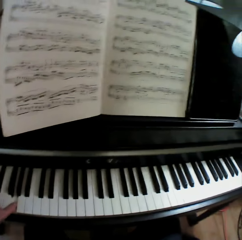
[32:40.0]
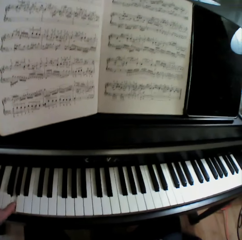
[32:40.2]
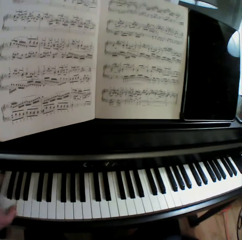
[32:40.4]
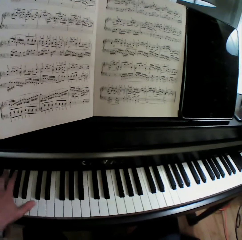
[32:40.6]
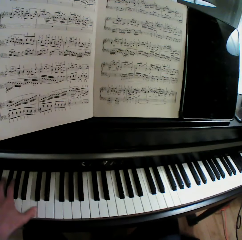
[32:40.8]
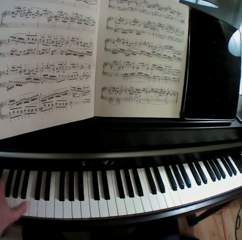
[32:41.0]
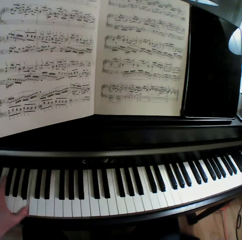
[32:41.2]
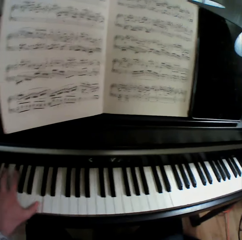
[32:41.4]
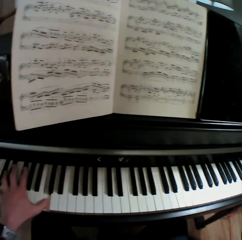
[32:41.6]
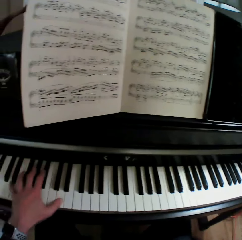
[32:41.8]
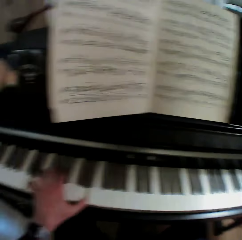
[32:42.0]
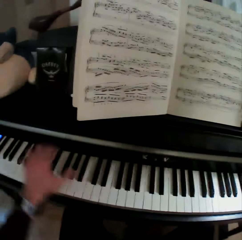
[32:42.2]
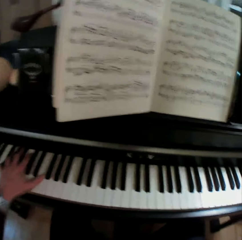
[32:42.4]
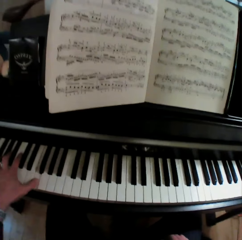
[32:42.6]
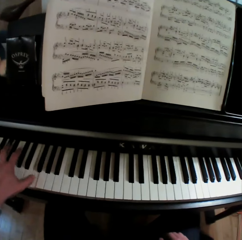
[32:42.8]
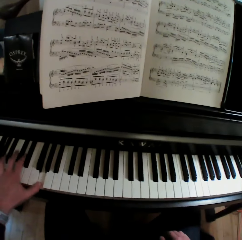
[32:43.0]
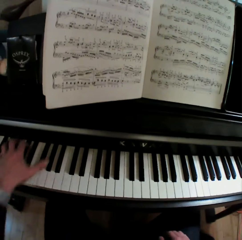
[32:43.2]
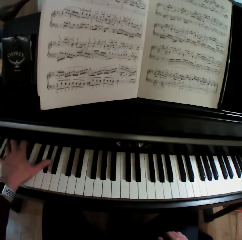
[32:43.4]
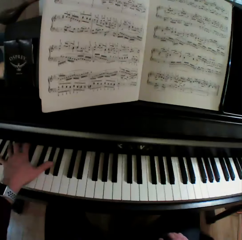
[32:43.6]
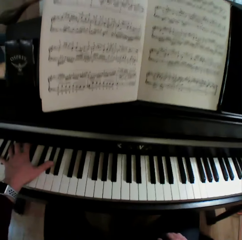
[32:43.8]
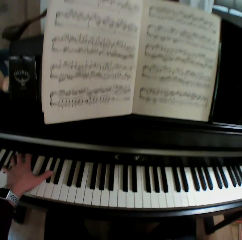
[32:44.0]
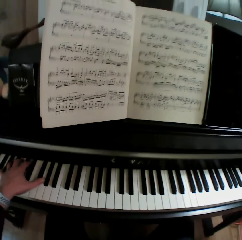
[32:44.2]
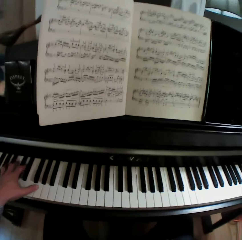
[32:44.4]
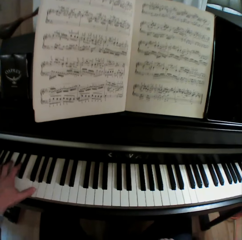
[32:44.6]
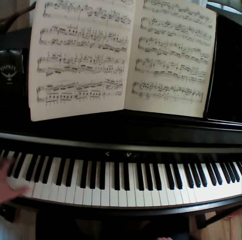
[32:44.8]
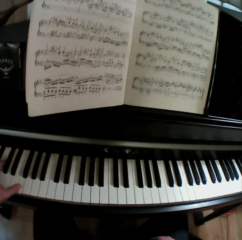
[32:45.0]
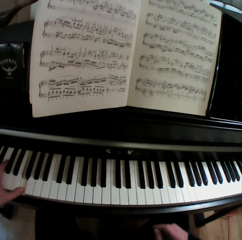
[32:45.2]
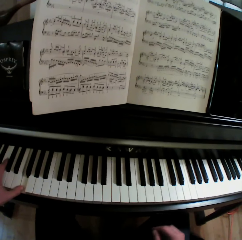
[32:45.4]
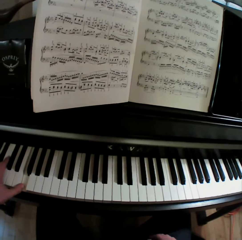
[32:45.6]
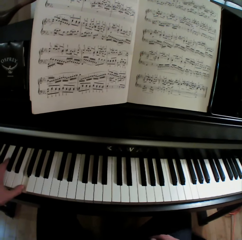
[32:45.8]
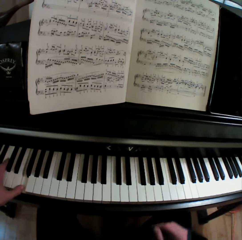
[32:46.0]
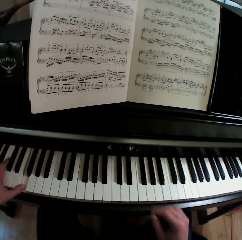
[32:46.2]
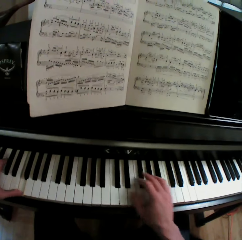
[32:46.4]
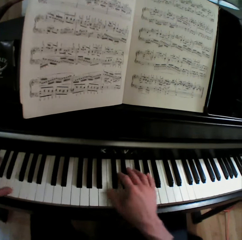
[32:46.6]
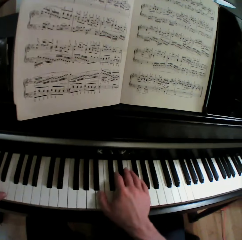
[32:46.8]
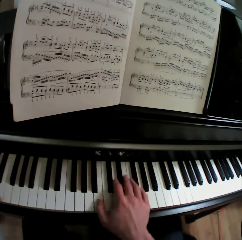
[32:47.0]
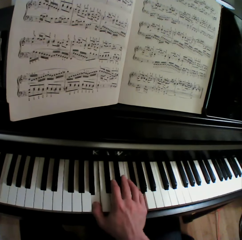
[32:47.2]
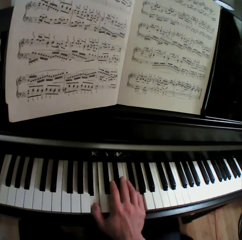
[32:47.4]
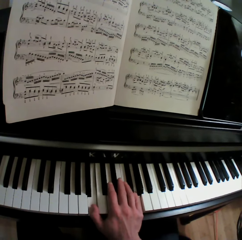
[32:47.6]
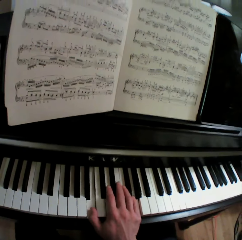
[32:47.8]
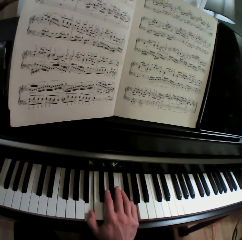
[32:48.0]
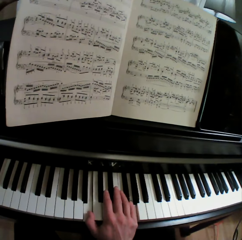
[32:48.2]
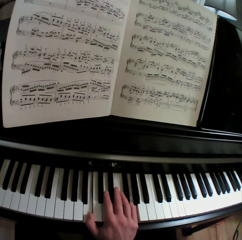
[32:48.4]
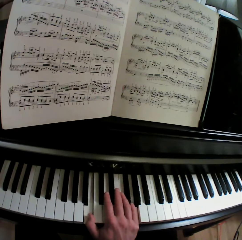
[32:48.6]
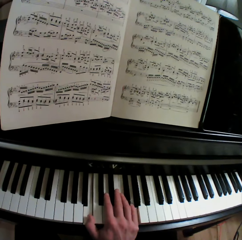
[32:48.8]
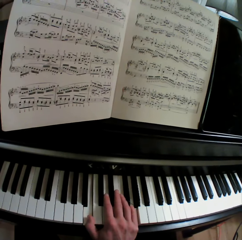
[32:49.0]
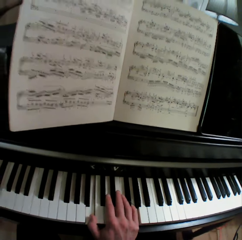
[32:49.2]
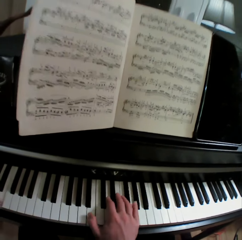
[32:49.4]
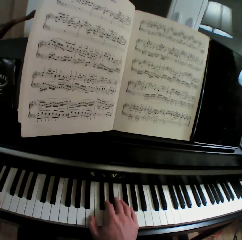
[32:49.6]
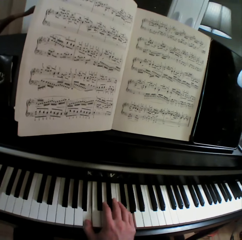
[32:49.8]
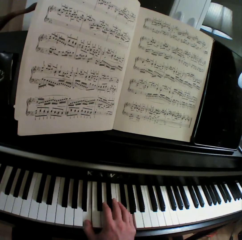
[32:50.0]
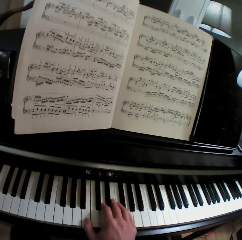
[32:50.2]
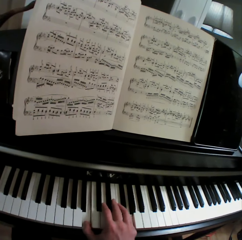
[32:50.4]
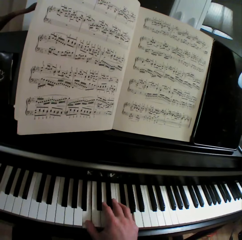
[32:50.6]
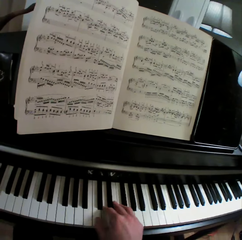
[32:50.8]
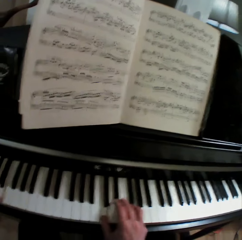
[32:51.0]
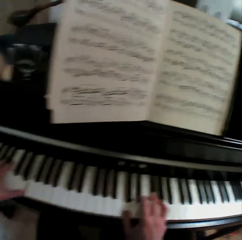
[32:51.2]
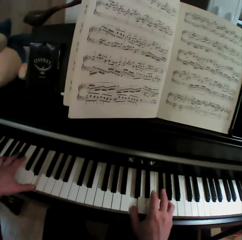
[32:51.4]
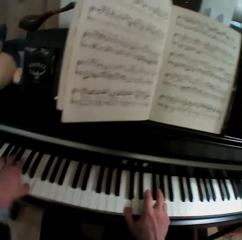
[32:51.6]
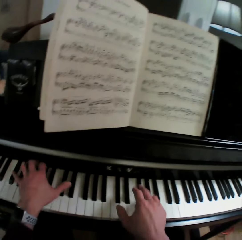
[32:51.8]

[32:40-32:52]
The camera wearer plays the keyboard with both hands.

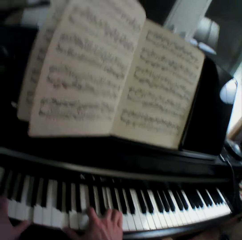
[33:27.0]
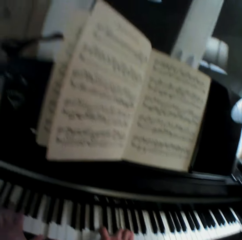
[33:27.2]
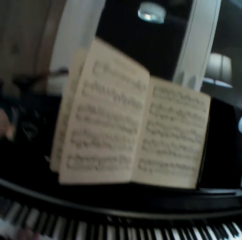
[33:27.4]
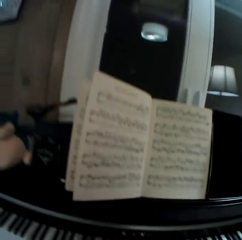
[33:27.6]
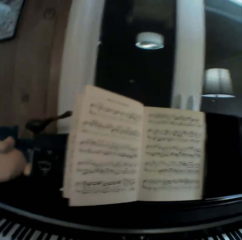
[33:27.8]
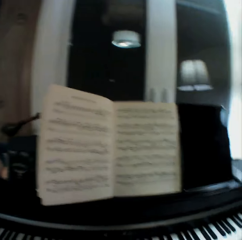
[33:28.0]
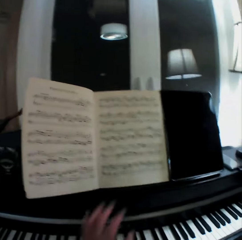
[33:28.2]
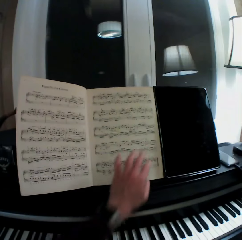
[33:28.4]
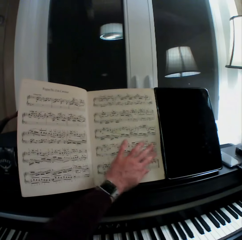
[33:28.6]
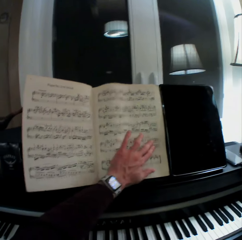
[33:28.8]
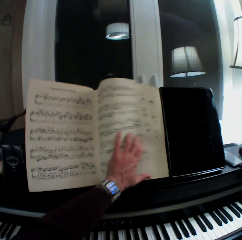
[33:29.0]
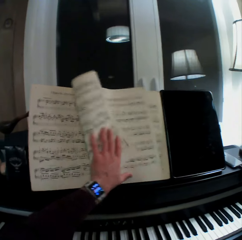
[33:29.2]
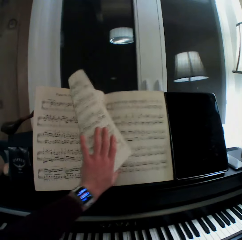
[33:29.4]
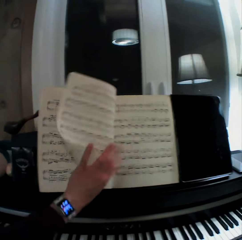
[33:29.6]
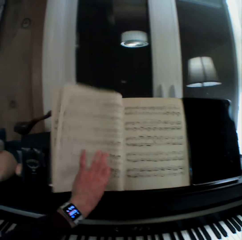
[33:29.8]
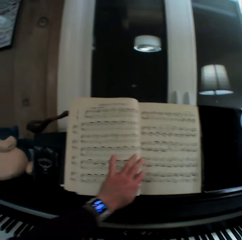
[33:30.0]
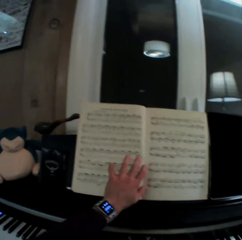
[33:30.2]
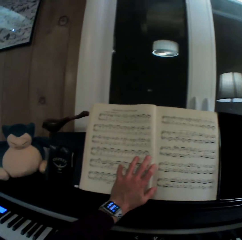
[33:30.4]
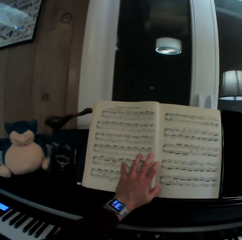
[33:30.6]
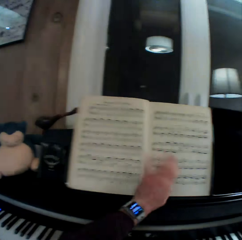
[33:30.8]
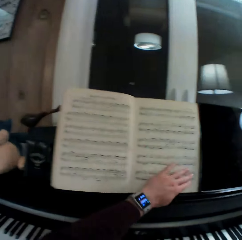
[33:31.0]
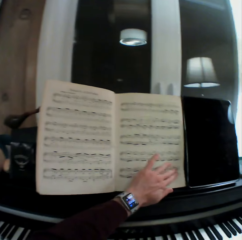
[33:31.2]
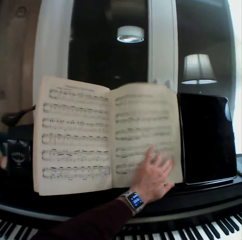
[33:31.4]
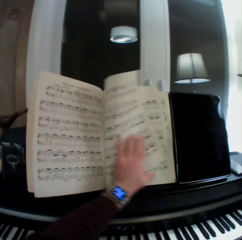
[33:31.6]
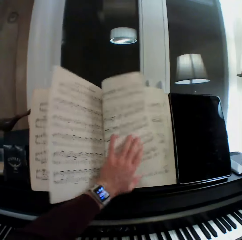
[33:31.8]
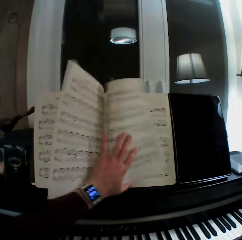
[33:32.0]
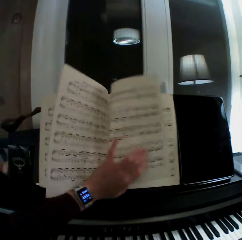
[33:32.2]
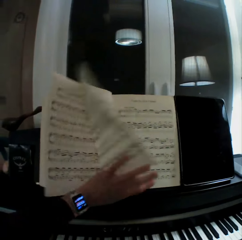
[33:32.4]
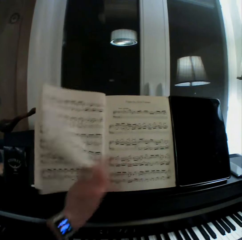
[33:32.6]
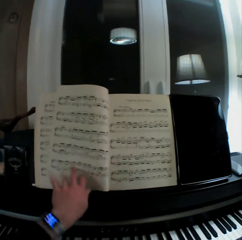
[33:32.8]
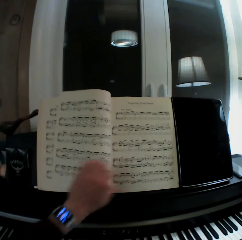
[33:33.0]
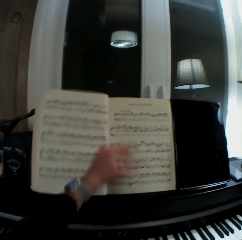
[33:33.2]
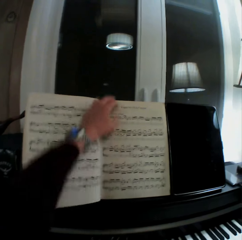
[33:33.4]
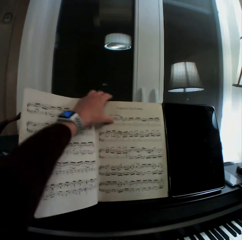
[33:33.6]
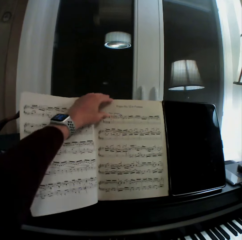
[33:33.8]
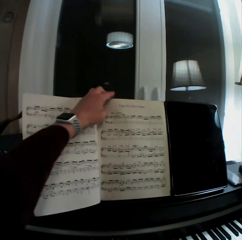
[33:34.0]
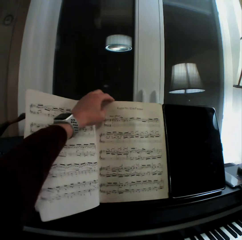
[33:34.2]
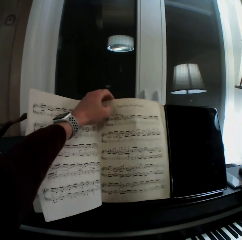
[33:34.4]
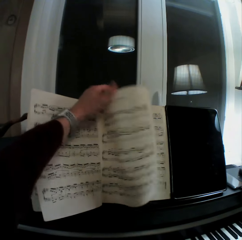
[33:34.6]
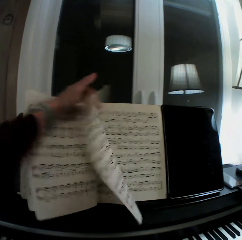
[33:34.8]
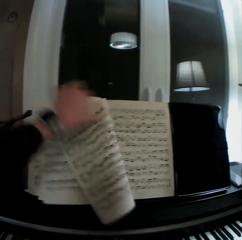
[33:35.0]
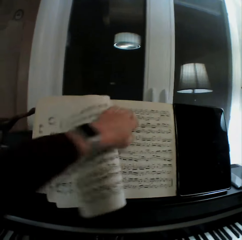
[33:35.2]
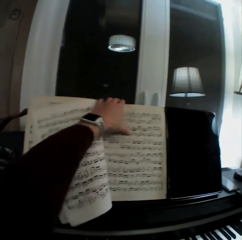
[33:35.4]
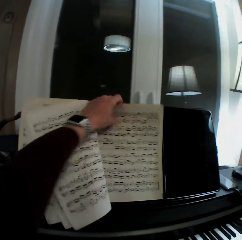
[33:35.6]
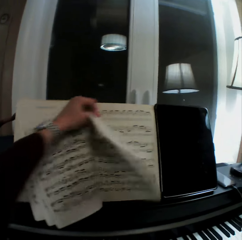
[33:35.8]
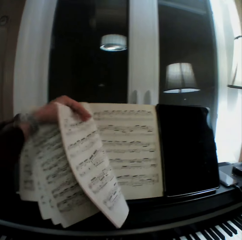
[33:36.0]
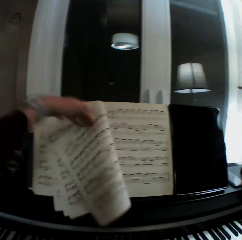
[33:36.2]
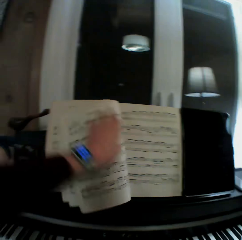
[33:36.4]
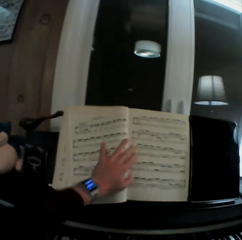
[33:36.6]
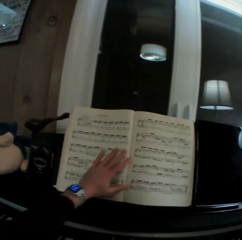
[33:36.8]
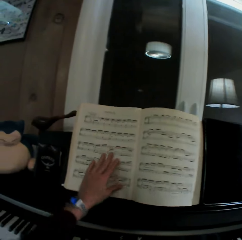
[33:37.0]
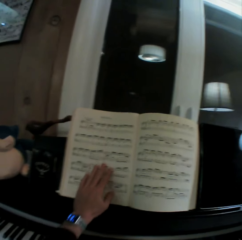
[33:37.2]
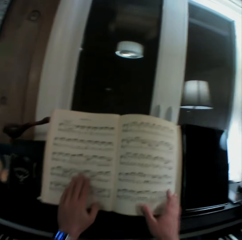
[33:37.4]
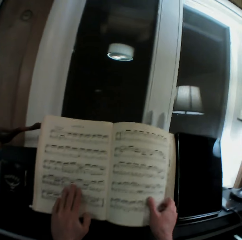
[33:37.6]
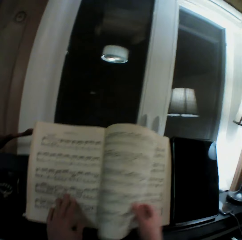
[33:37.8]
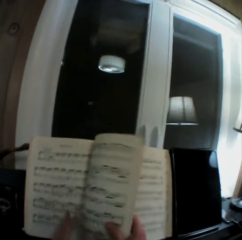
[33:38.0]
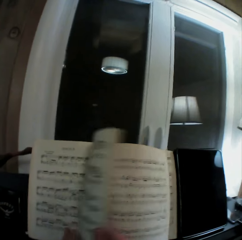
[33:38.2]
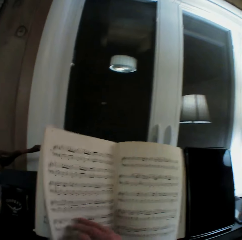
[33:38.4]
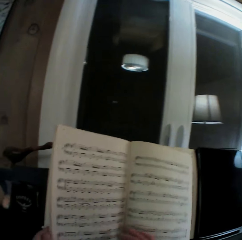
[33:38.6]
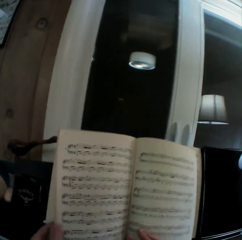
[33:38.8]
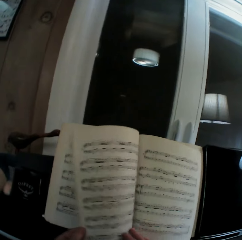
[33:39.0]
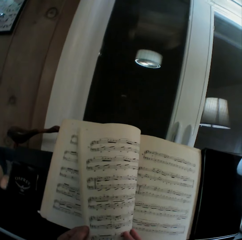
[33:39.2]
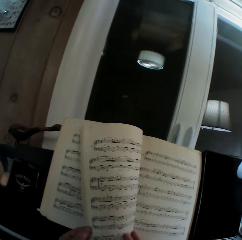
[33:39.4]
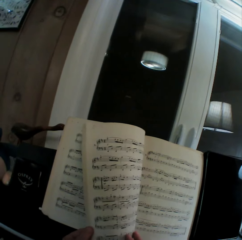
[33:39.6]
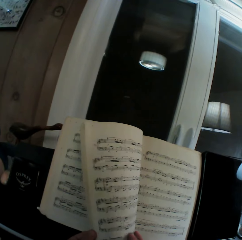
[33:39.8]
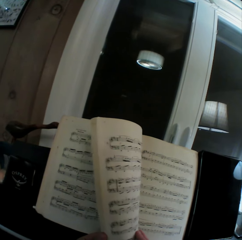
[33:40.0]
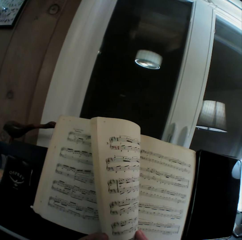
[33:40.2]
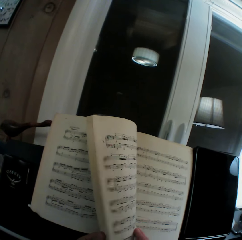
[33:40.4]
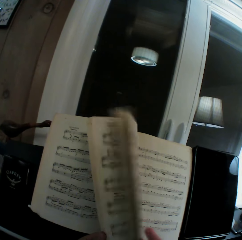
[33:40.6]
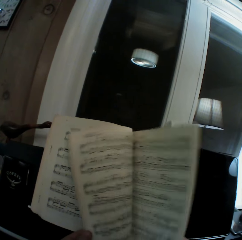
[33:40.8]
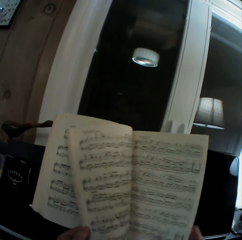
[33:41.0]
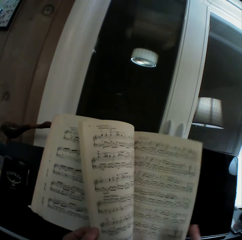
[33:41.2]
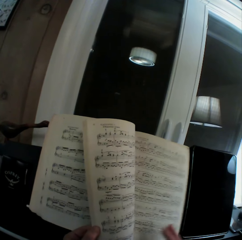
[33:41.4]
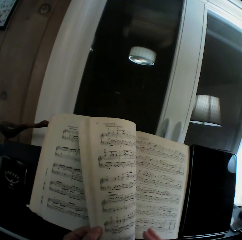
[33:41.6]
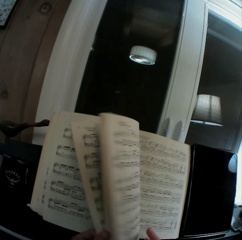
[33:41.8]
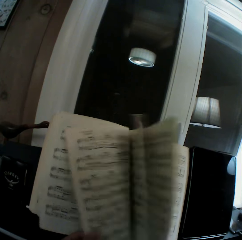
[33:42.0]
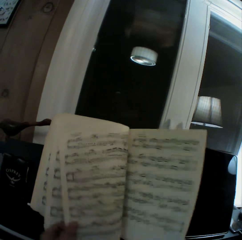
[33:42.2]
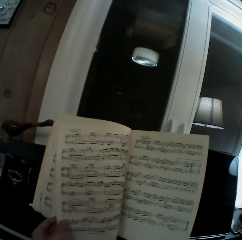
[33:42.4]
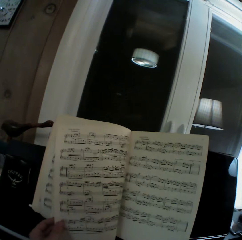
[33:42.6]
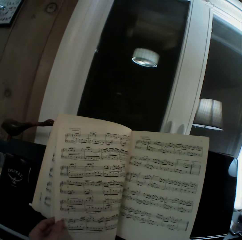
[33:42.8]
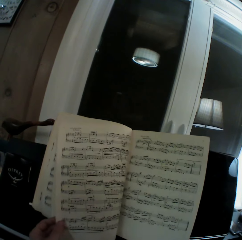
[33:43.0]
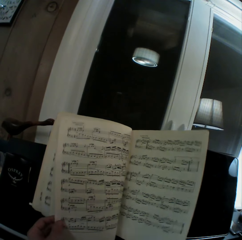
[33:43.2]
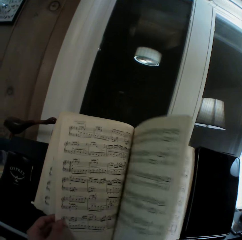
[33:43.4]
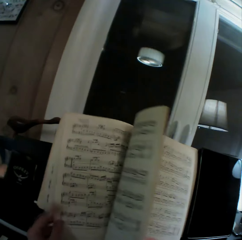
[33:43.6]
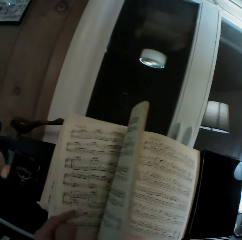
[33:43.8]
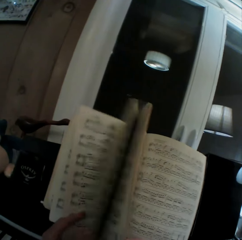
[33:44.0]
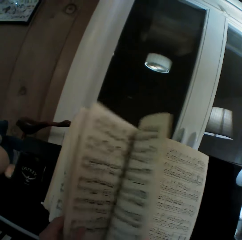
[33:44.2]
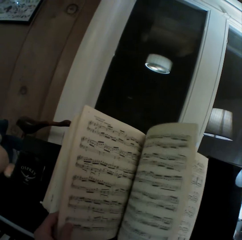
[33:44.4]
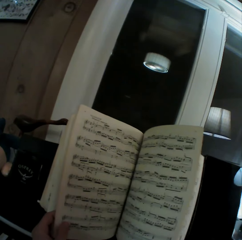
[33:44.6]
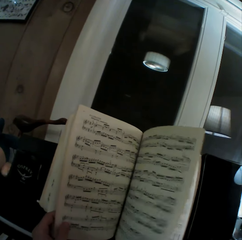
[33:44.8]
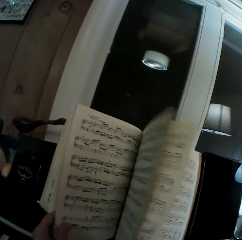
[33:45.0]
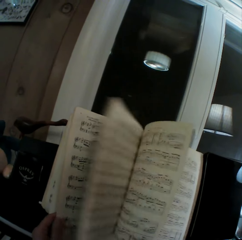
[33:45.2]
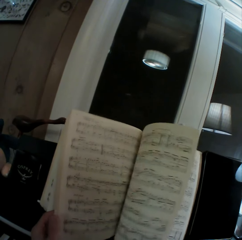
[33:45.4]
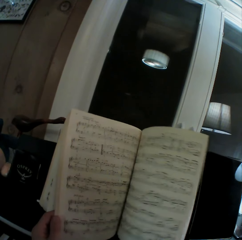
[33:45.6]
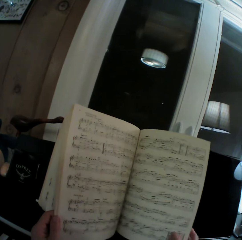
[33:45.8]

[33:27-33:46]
The camera wearer pulls his hand off the keyboard. He opens the pages of the music book. He holds the page. He opens the page. He holds the page. He opens the page. He flips the page. He holds the page. He flips the pages.
